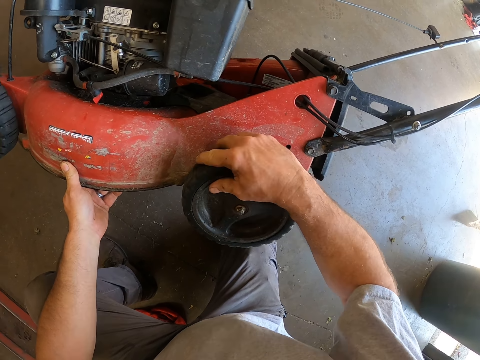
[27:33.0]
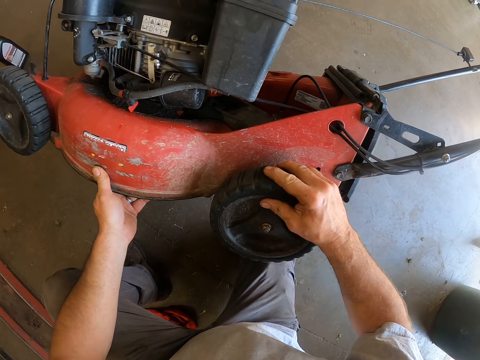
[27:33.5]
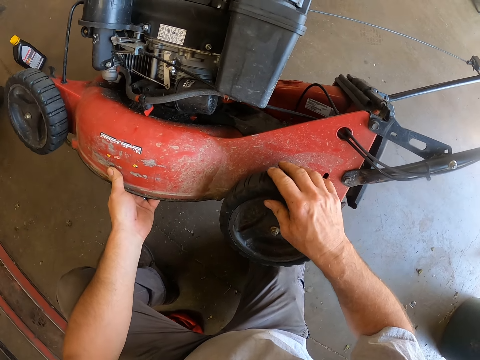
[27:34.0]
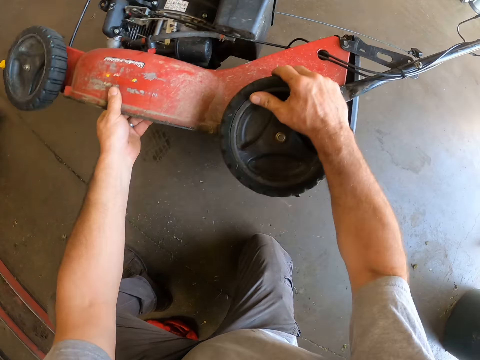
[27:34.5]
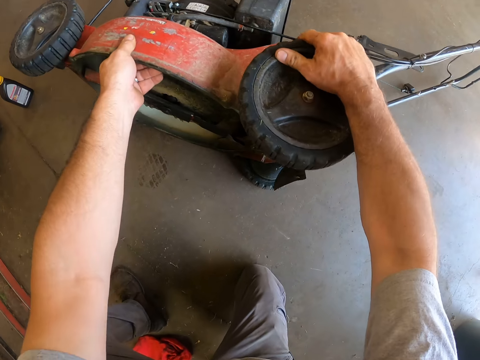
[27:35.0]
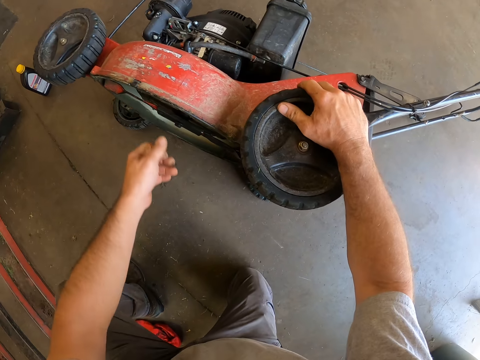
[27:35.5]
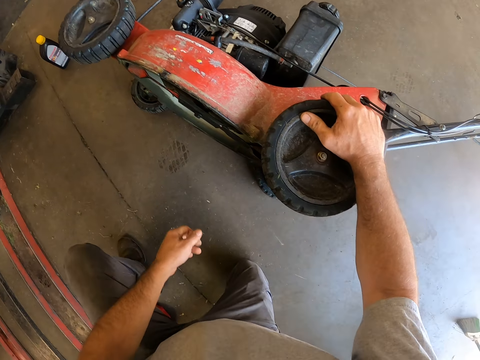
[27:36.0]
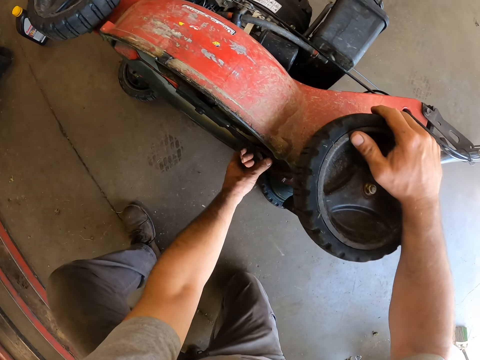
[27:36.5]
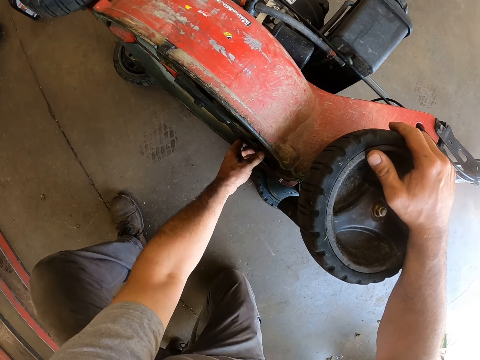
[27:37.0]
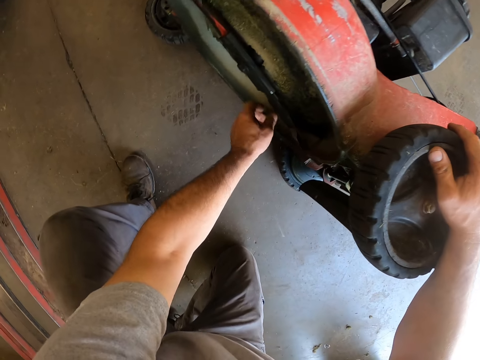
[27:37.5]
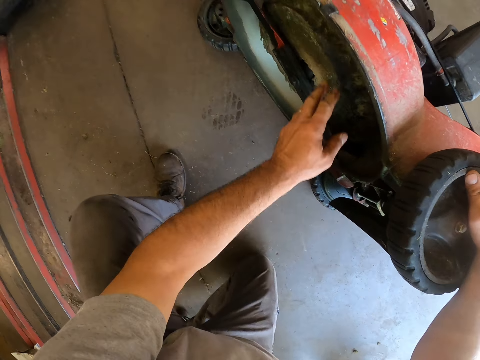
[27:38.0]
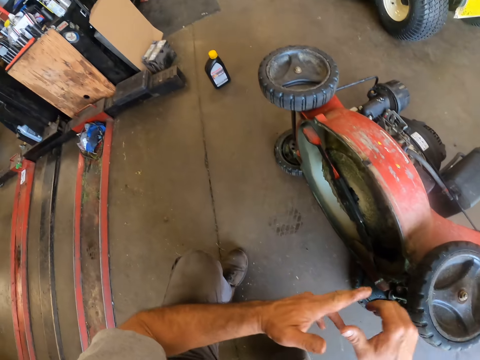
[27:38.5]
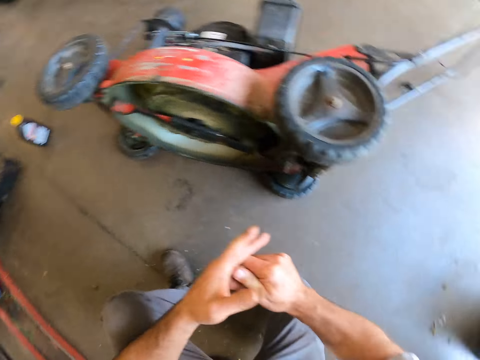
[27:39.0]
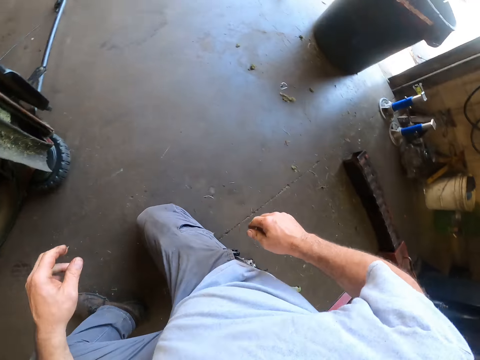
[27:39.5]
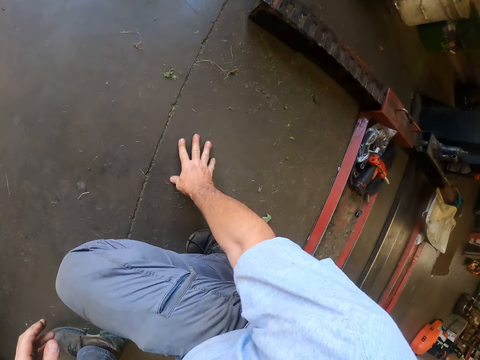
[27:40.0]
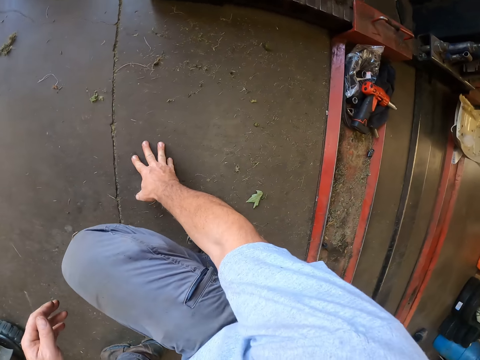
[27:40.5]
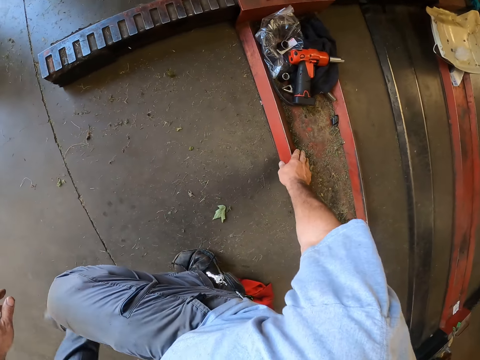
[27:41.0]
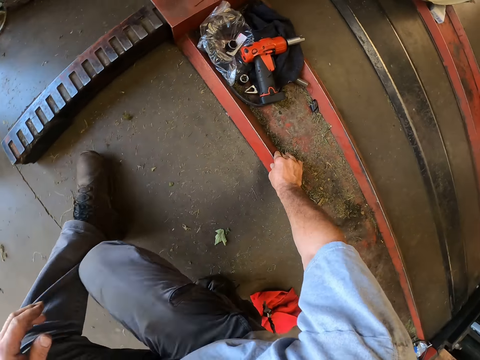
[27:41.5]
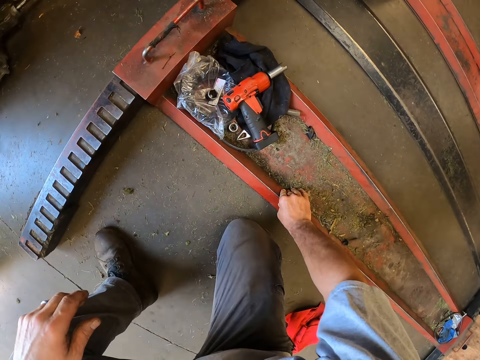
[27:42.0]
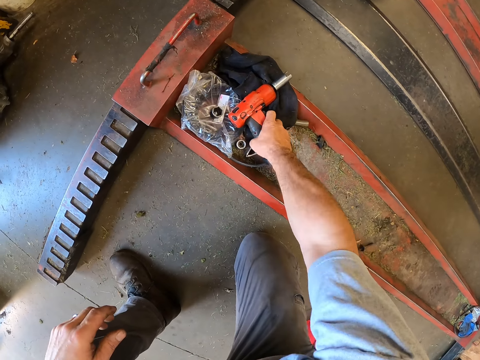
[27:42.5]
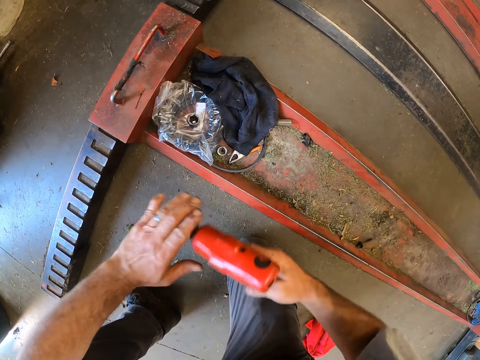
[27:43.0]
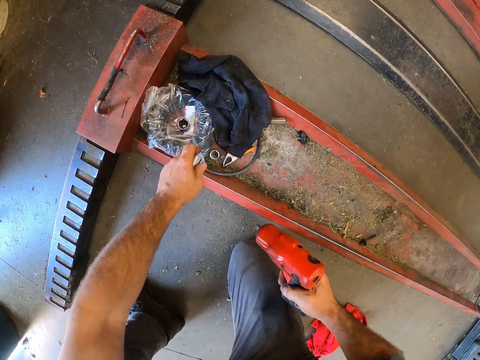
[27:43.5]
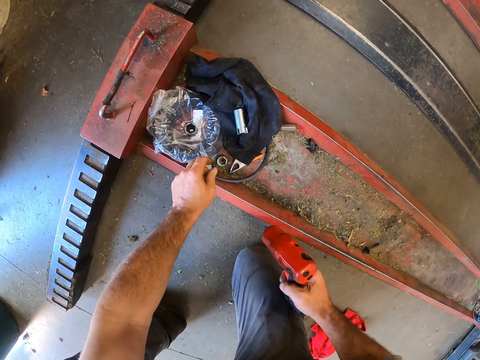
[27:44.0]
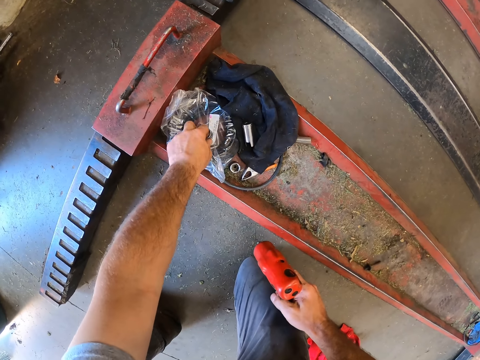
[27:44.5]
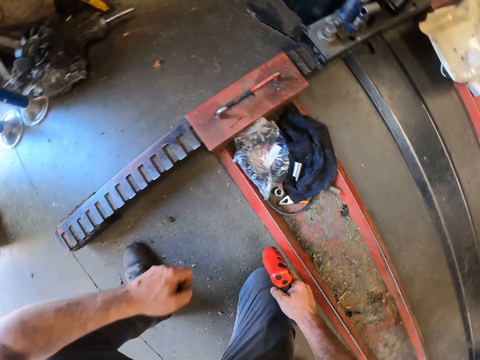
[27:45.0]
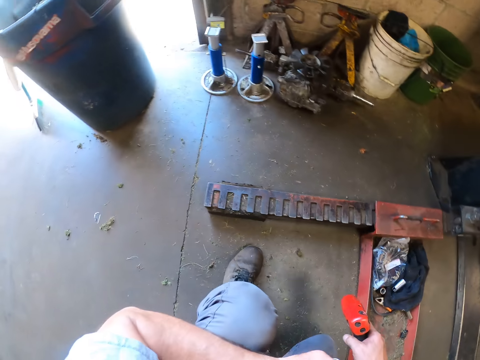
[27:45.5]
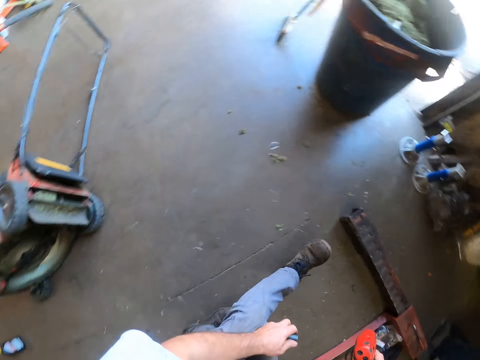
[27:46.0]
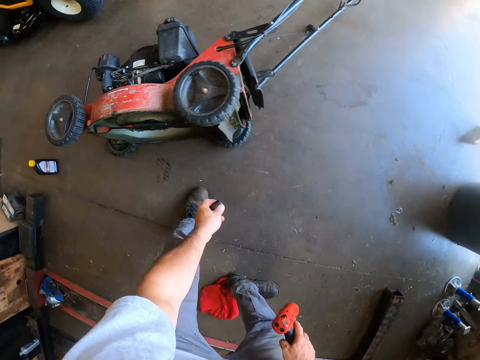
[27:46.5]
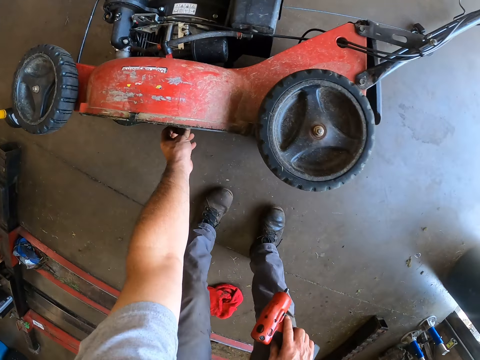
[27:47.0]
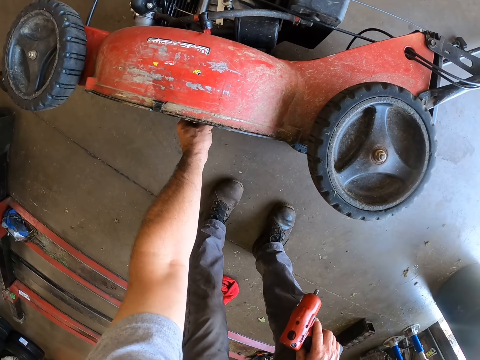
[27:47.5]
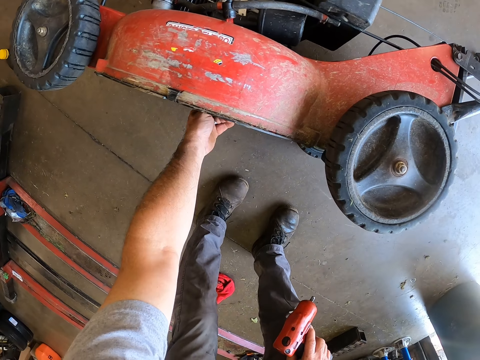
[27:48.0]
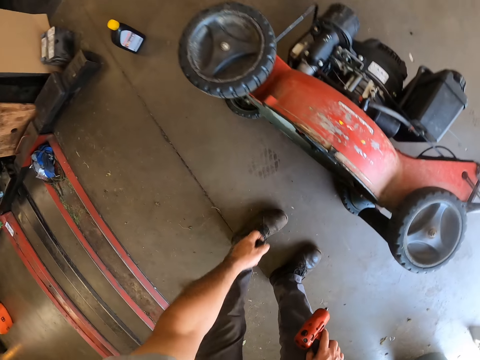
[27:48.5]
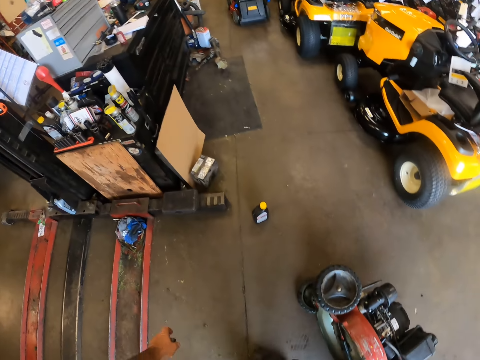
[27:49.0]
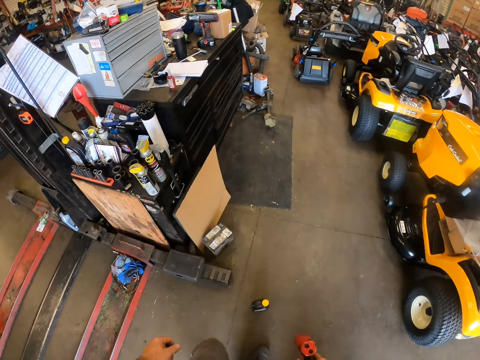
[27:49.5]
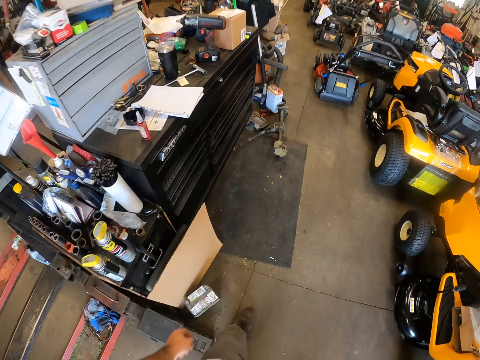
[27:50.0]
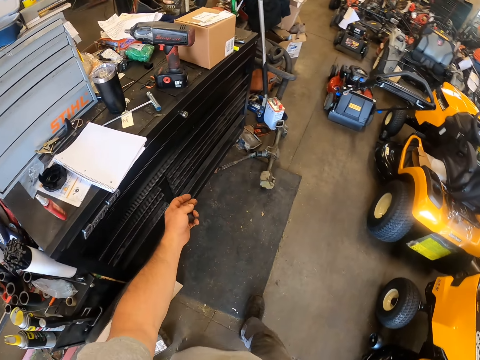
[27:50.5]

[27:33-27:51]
The camera wearer lays the machine or lawn mower on its side. They look at the lawn mower. They touch some parts on the bottom of the machine. They look around. They hold the base of a lift stand. They pick up an impact wrench on the lift stand. They remove the chuck from the wrench. They drop the chuck on the lift stand. They pick up a bolt. They stand up. They fix the bolt to the bottom of the machine. They touch the lower part of the lawn mower. They walk across the workshop to a drawer.

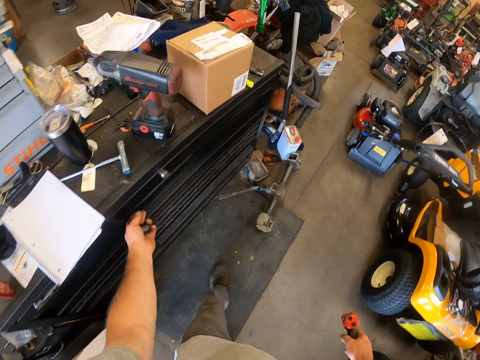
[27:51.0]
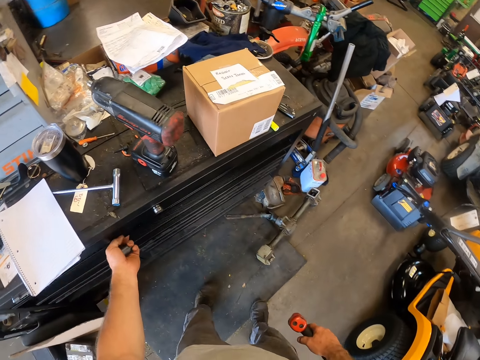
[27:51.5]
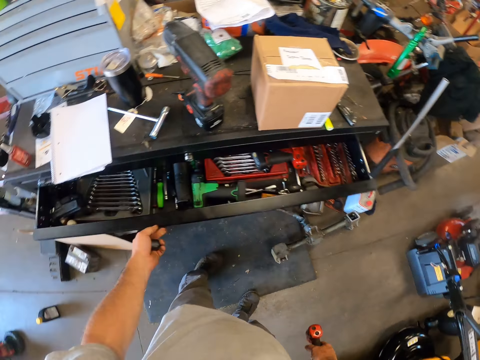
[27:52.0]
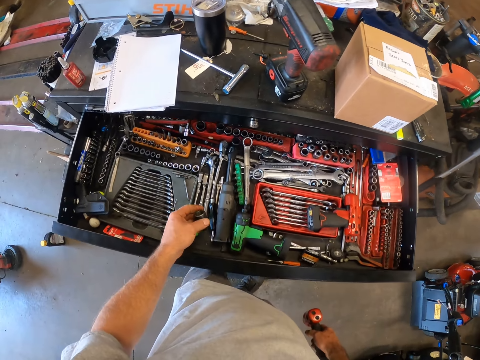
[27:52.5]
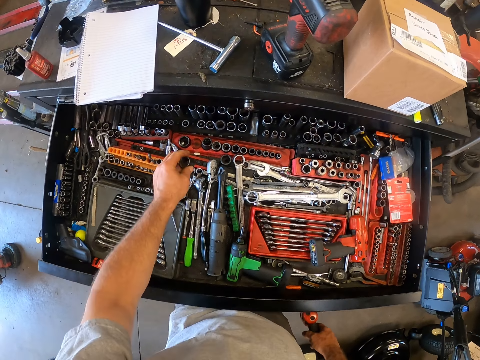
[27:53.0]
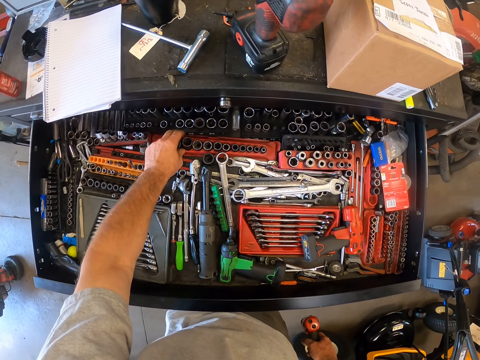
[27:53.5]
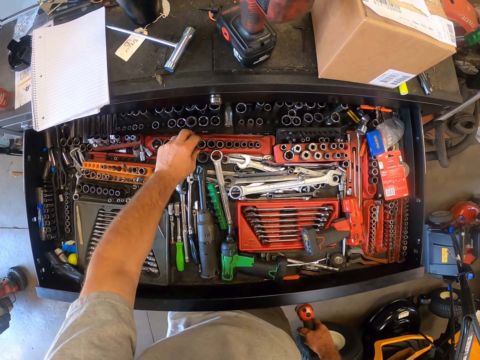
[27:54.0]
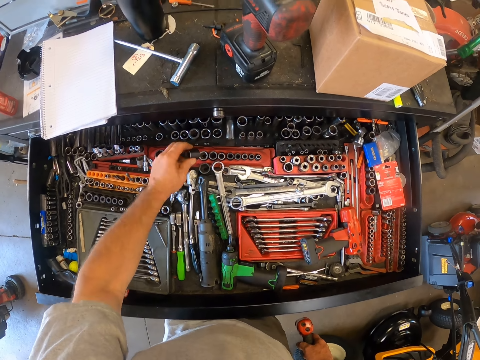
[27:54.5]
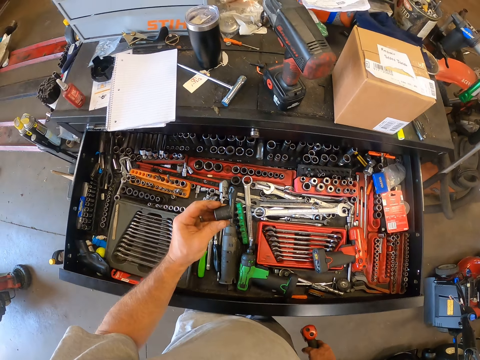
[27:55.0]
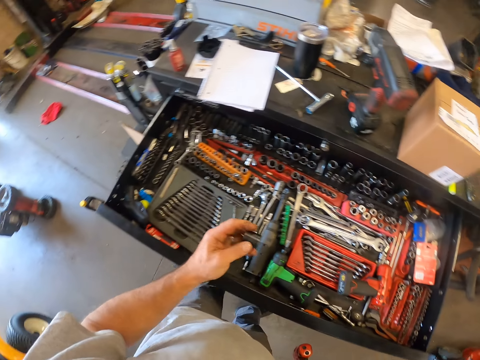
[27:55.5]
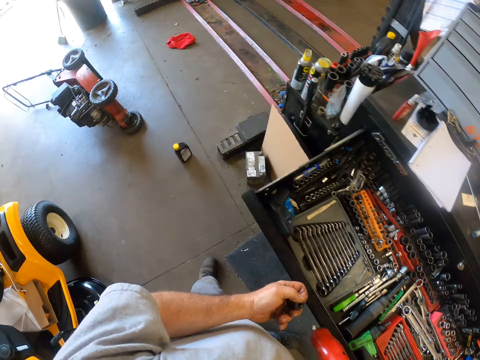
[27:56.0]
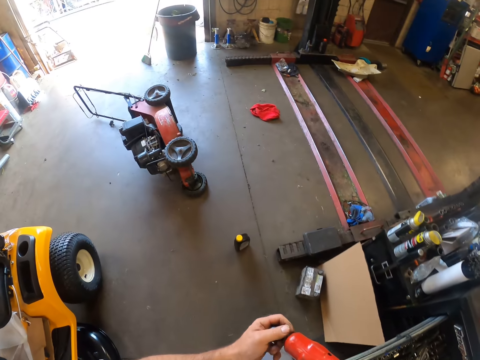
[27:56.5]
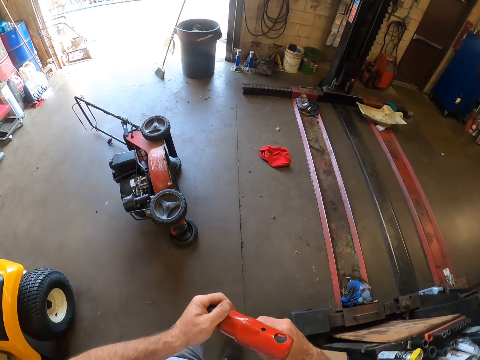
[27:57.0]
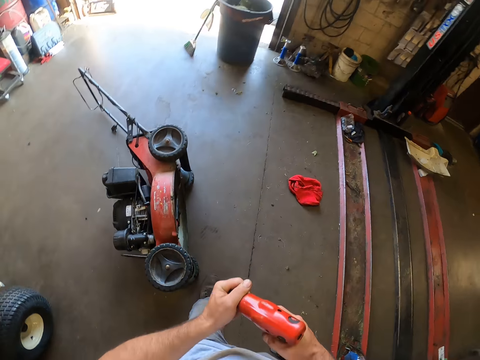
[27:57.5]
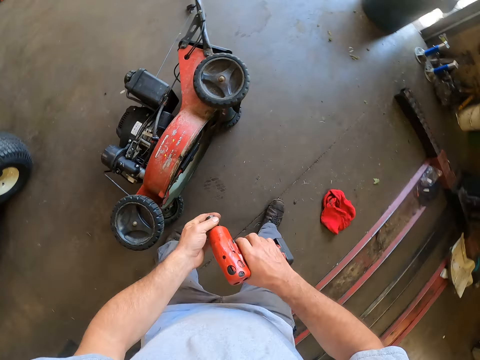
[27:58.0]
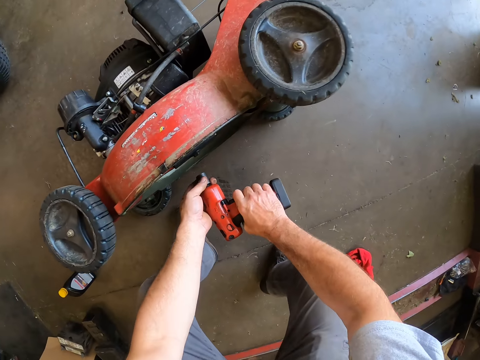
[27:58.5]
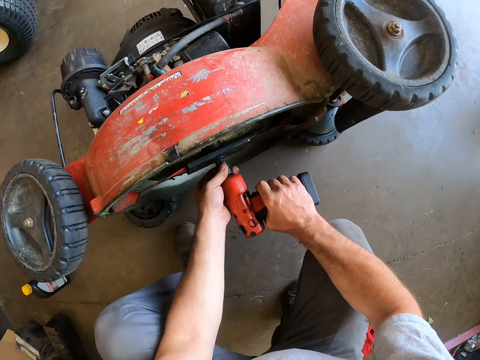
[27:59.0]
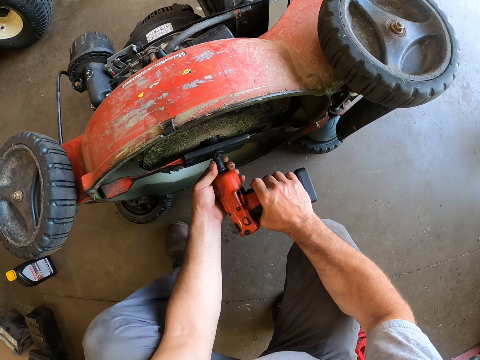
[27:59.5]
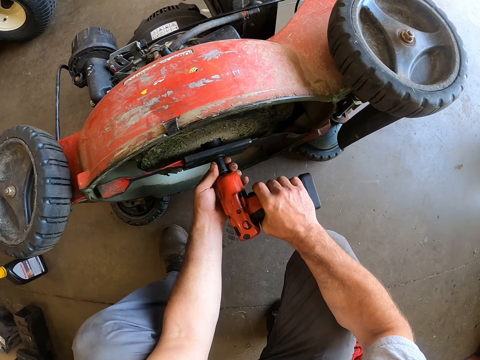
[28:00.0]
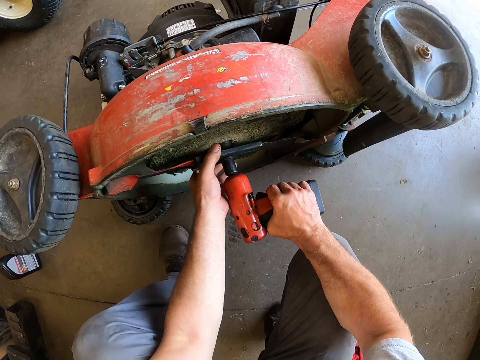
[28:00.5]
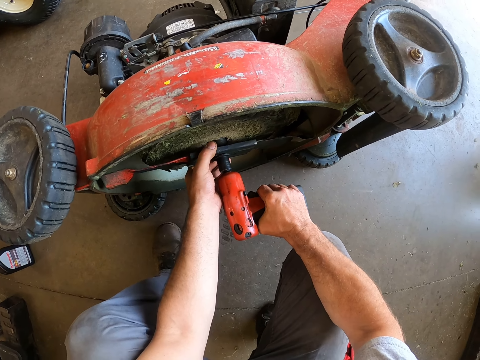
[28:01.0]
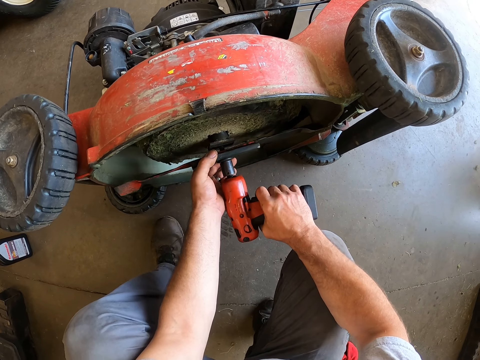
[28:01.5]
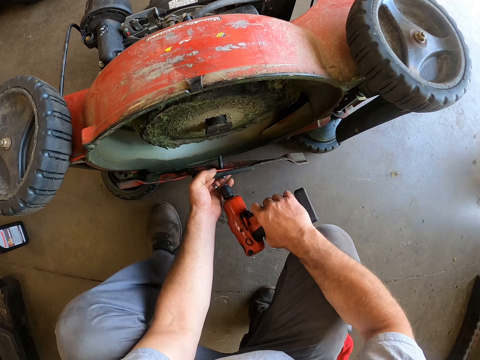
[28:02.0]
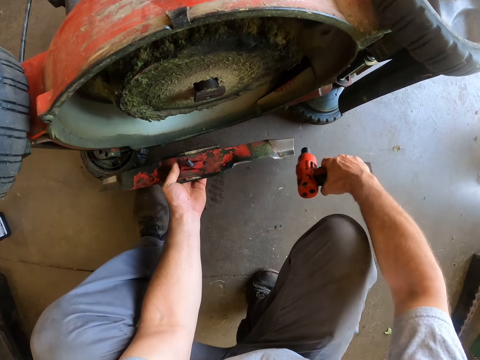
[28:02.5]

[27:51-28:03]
The camera wearer opens a drawer or tool cabinet shelf. They put a nut in the shelf. They take a chuck from a rack in the drawer. They look at the nut. They fix the chuck to the wrench. They walk across the workshop to the machine with the wrench. They bend down. They tighten the bolt at the bottom of the machine with the wrench. They bring down a metal steel at the bottom of the machine.
